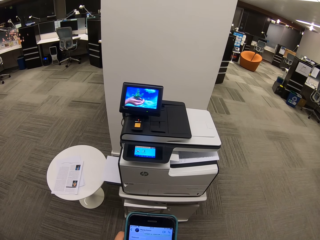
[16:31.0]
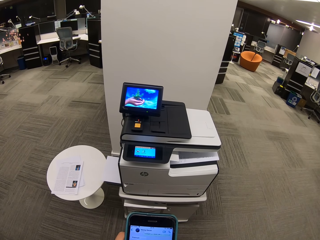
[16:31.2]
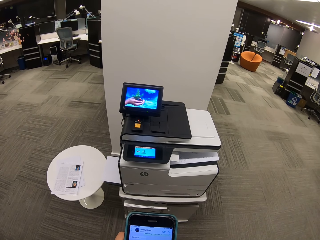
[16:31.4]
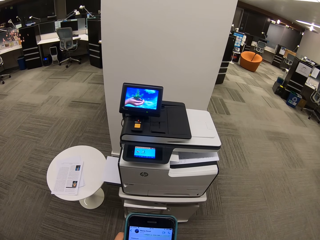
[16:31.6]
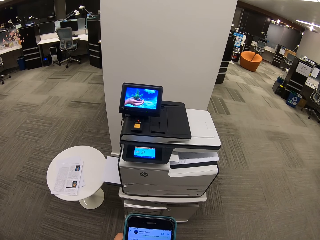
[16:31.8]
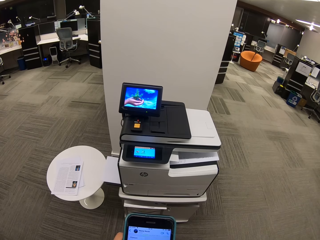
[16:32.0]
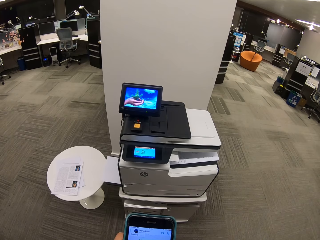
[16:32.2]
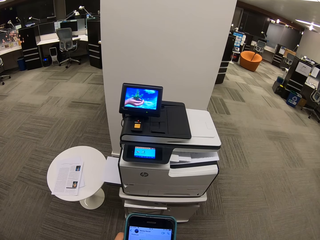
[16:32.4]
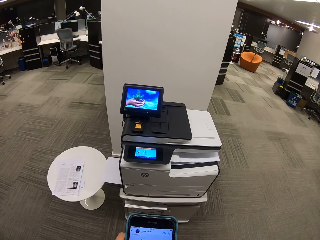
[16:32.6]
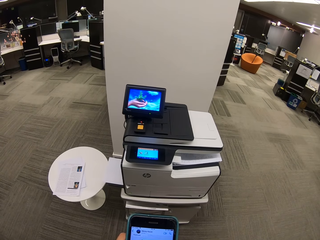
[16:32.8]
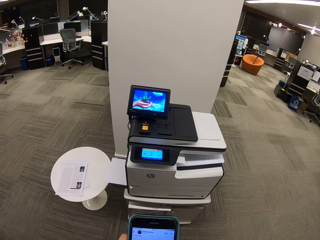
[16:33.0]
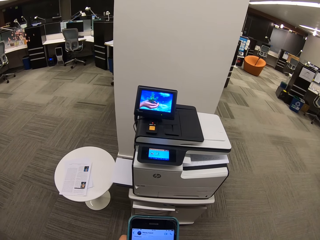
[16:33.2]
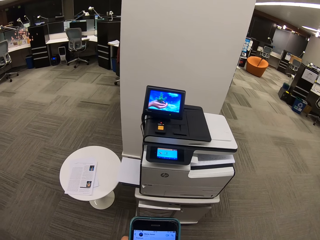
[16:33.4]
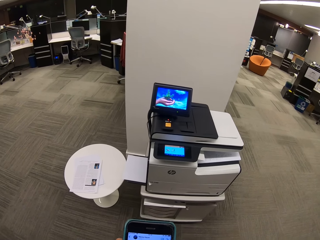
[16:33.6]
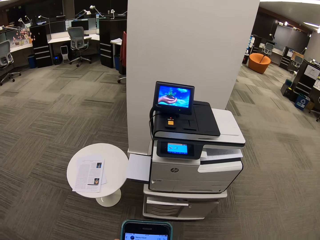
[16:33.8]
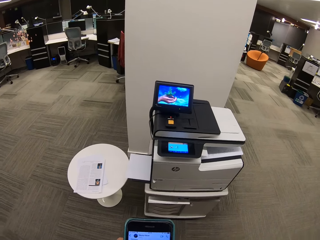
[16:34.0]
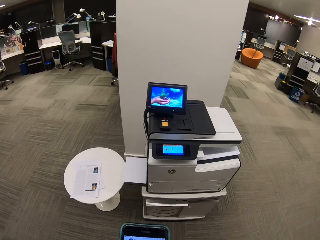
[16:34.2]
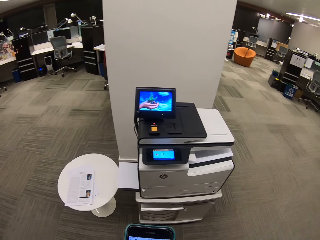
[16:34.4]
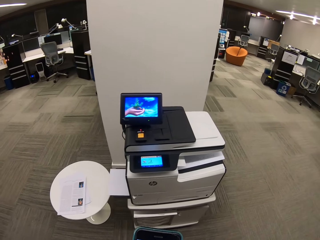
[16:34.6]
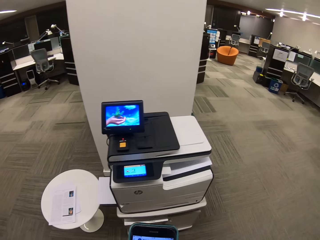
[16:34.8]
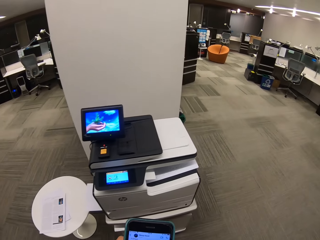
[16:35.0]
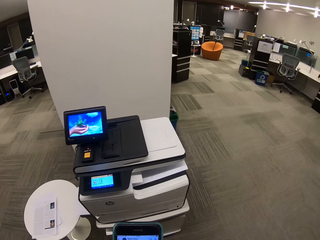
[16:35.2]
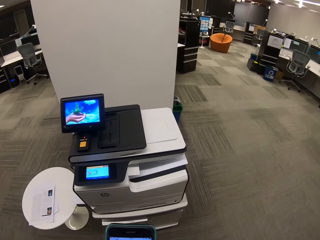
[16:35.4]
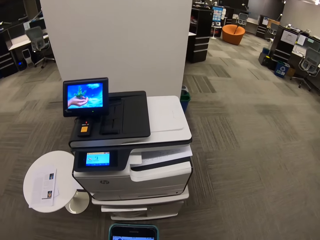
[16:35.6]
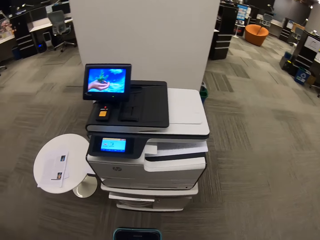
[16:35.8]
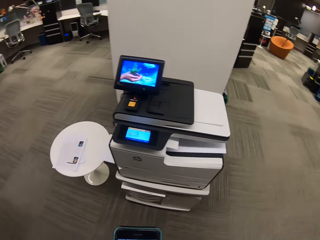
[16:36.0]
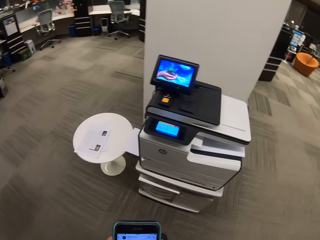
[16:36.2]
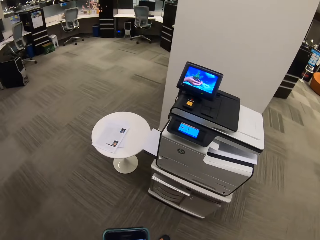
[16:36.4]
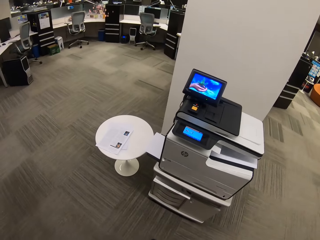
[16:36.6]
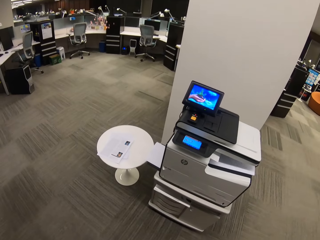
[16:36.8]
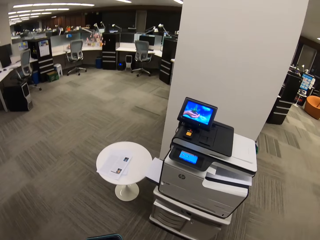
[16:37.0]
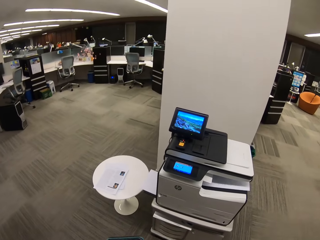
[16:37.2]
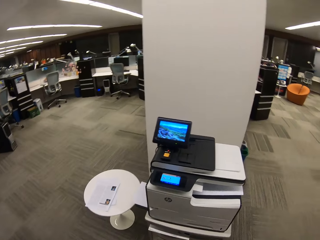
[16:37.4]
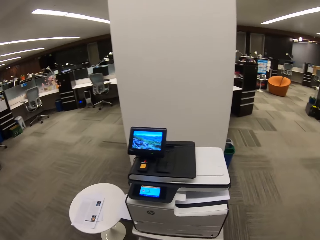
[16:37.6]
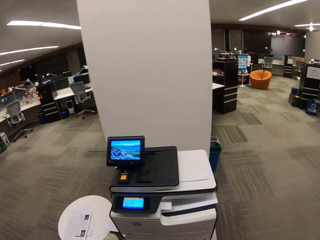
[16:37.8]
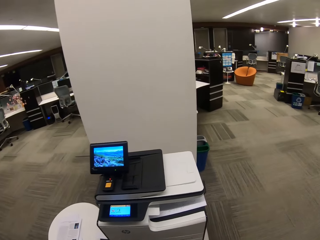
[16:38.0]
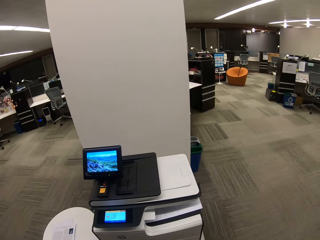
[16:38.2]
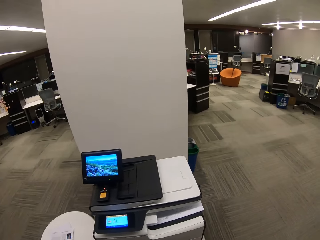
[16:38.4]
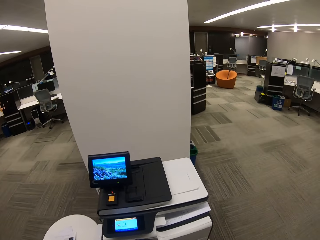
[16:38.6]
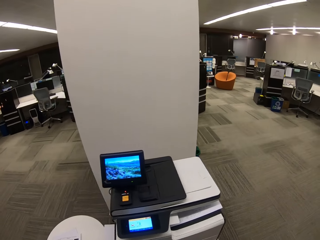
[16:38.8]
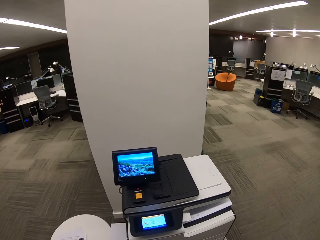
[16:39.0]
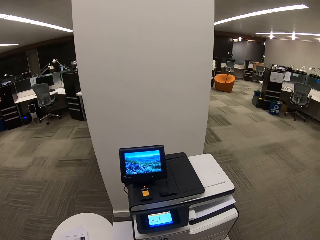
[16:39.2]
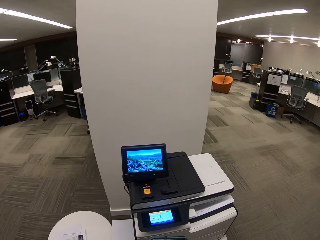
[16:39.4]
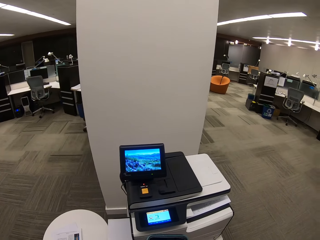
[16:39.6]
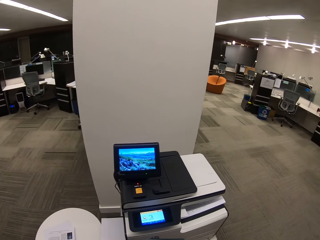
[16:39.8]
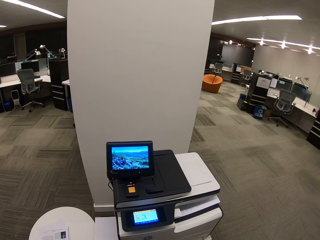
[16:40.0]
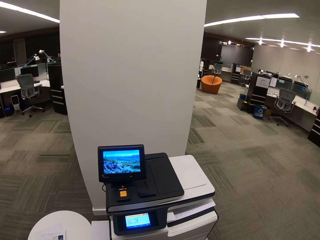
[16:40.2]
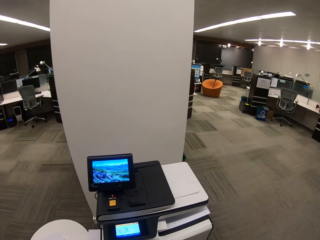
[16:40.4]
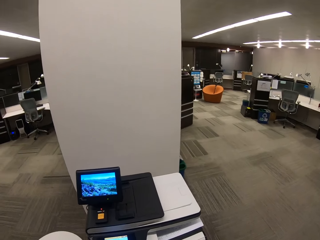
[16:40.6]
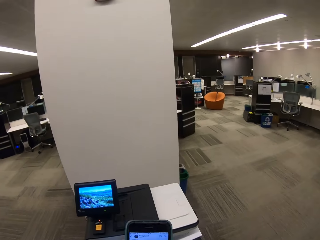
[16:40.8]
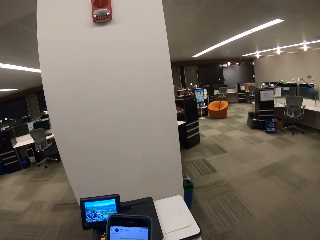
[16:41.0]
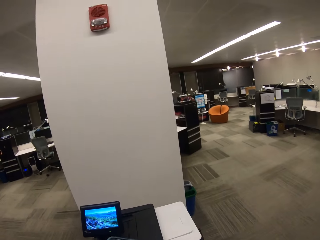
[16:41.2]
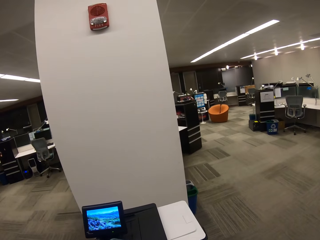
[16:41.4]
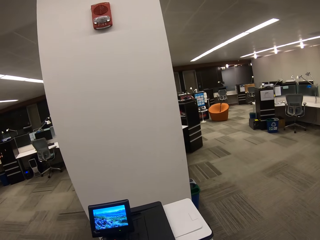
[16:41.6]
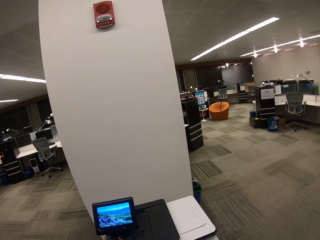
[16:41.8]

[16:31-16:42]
The camera wearer dials the phone. They dial the phone again. They look around.

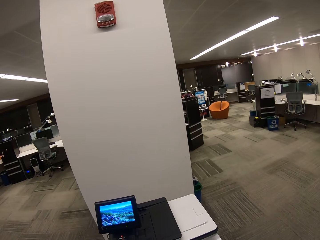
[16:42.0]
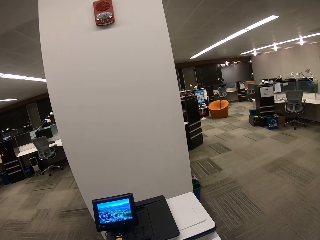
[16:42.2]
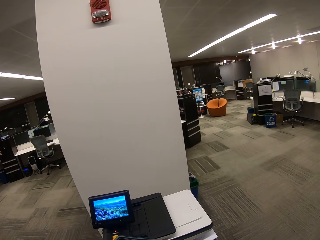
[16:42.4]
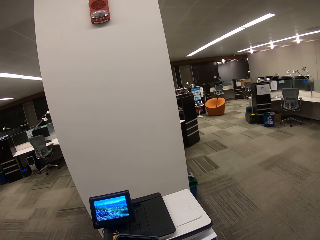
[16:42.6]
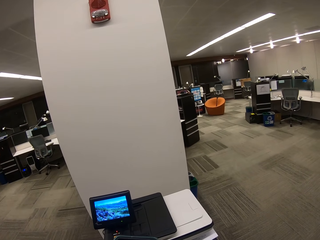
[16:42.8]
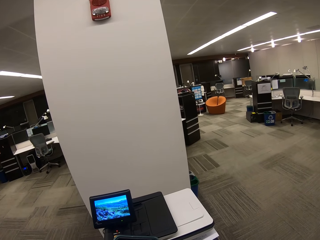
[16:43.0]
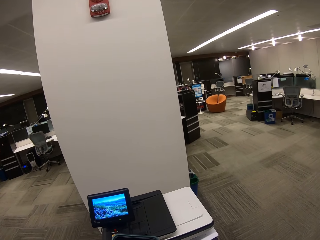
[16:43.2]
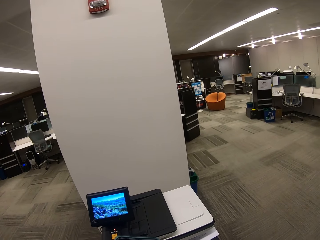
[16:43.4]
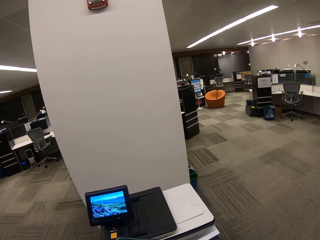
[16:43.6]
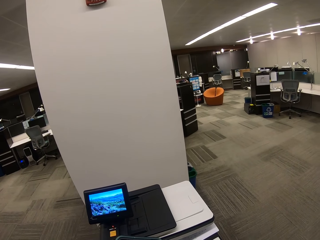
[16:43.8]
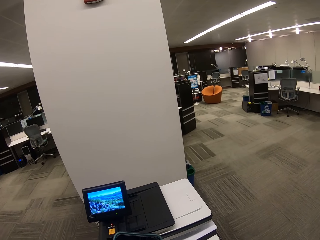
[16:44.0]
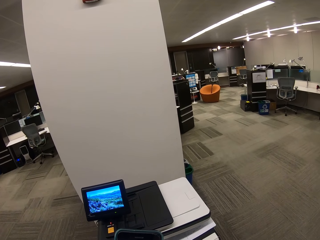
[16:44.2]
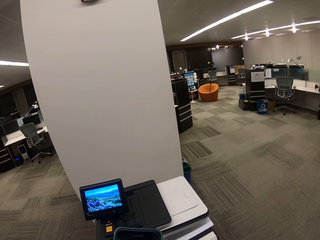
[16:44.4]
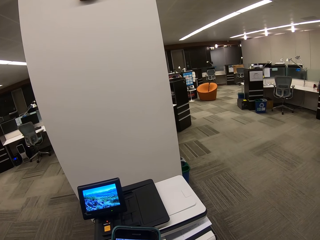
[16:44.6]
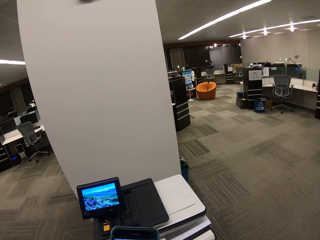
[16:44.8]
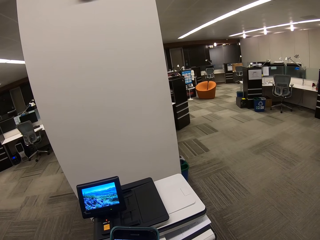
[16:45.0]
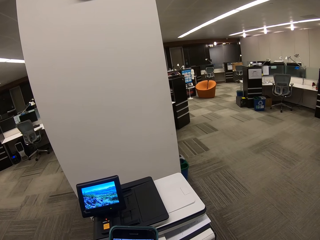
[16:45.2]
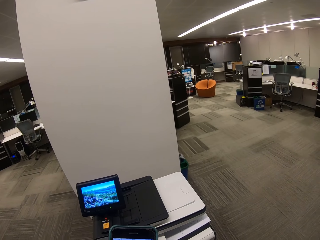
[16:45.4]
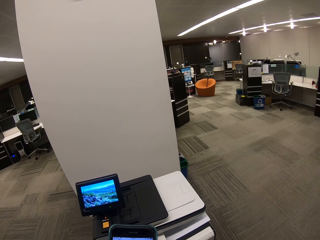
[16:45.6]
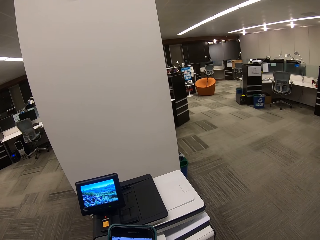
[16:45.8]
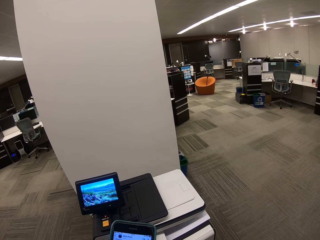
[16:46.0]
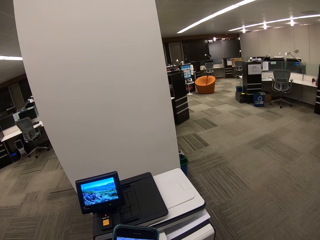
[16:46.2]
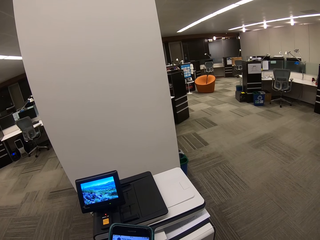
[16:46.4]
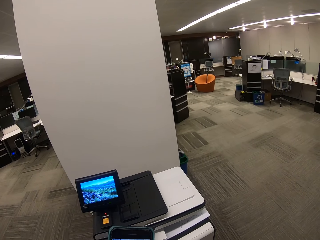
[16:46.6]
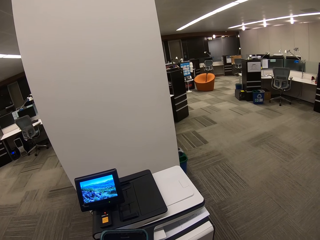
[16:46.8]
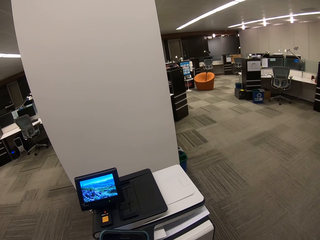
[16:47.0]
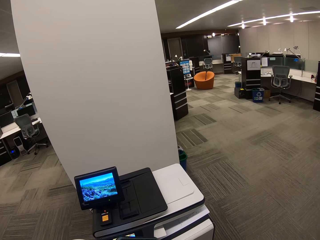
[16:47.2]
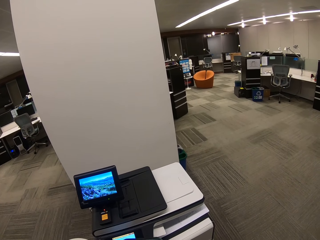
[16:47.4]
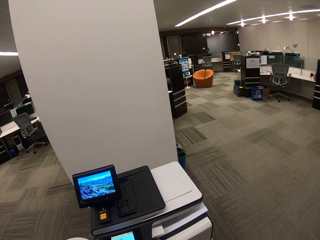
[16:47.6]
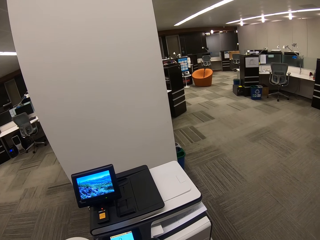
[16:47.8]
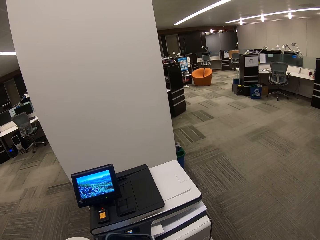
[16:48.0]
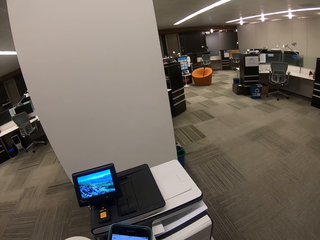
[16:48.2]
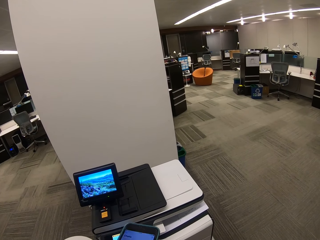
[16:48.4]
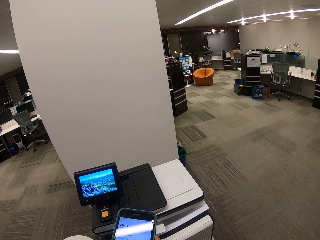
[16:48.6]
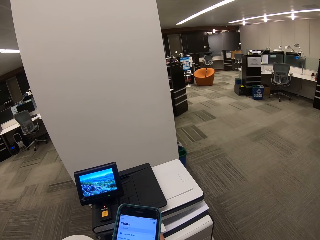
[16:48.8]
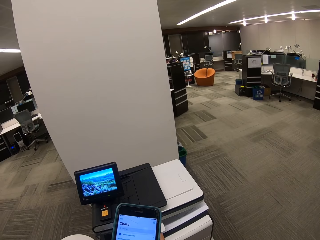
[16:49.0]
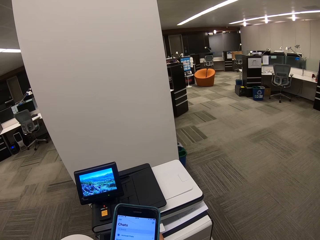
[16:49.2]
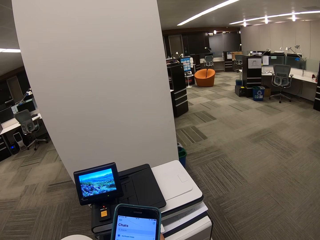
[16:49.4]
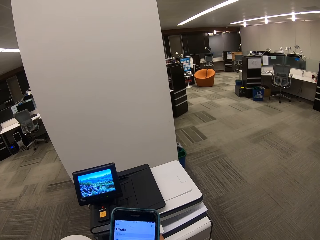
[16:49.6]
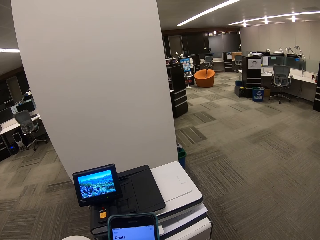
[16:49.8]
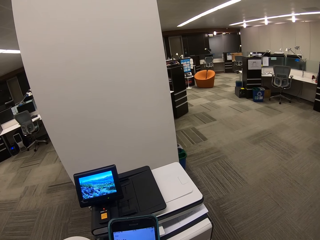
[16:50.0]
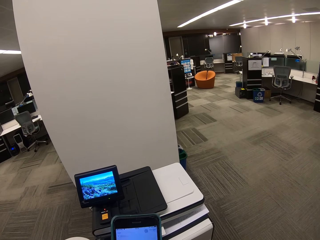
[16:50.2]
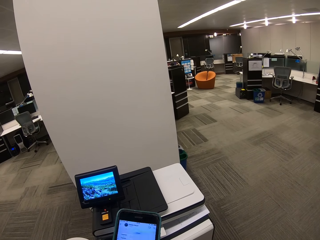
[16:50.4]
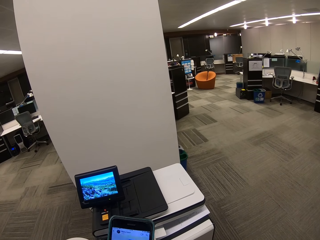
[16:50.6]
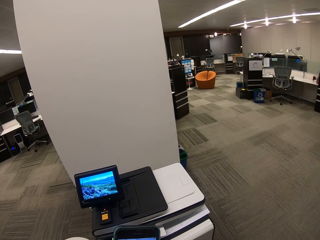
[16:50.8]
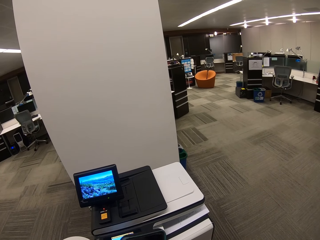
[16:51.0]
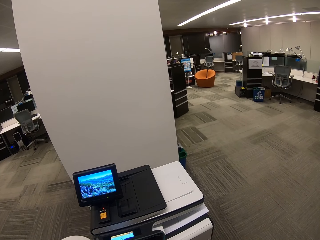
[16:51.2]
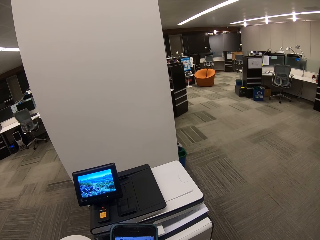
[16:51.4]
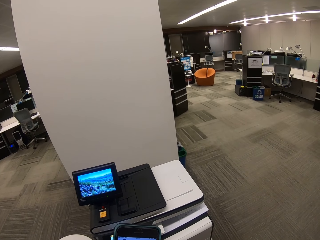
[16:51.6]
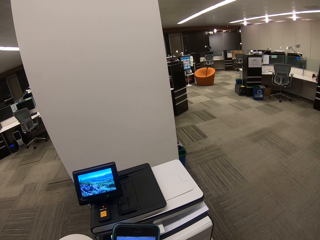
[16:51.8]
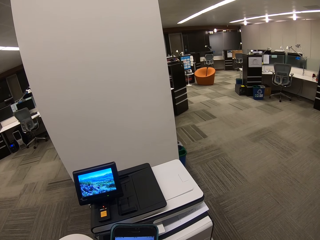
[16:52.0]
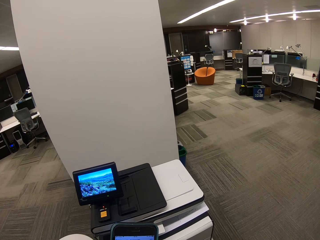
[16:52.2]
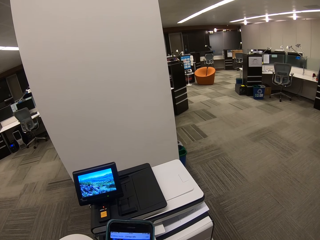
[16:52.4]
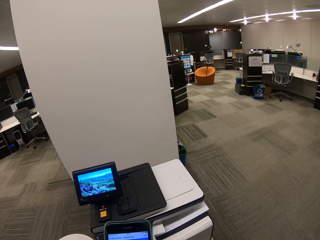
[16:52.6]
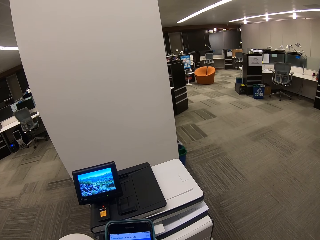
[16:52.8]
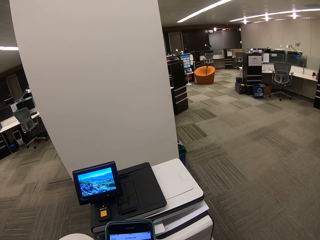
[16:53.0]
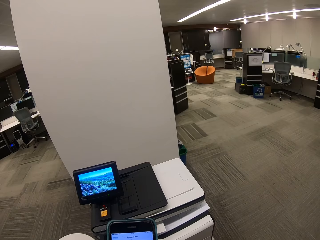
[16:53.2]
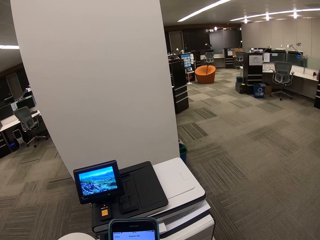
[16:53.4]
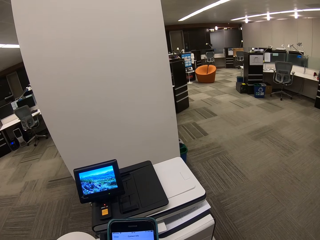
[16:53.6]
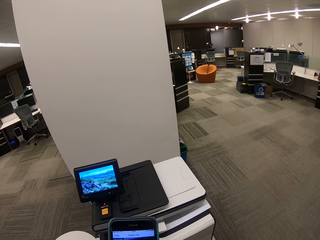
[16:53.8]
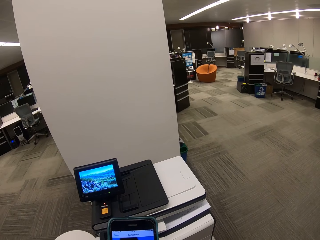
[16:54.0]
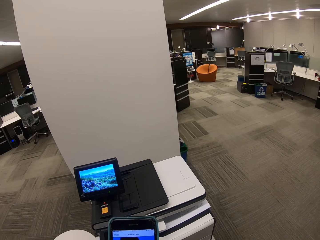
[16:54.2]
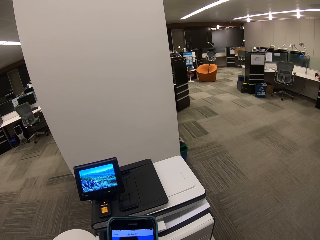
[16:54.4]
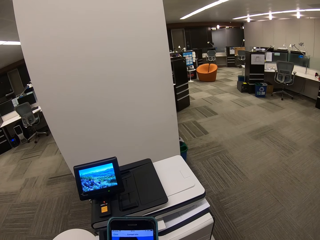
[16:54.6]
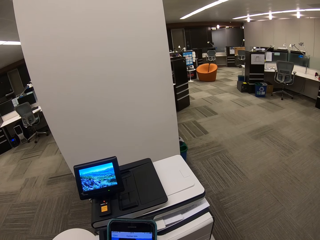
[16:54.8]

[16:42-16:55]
The camera wearer dials the phone. They dial the phone again.
